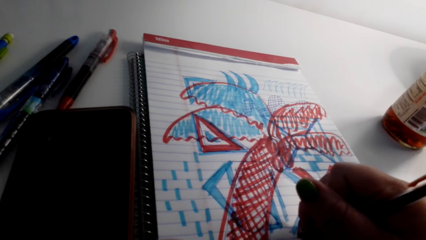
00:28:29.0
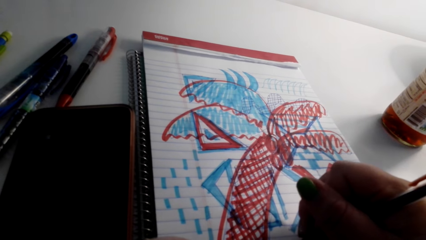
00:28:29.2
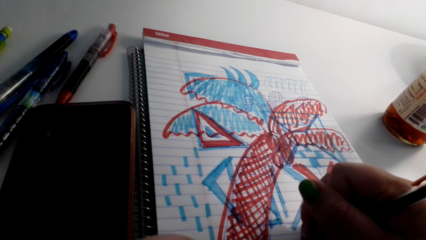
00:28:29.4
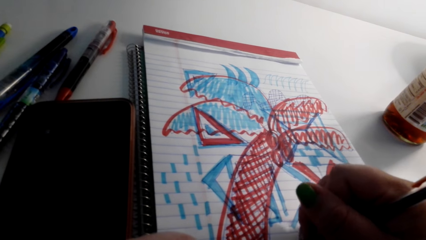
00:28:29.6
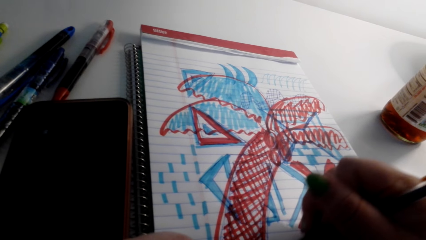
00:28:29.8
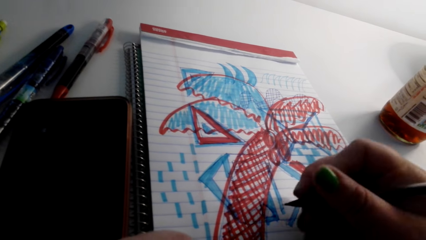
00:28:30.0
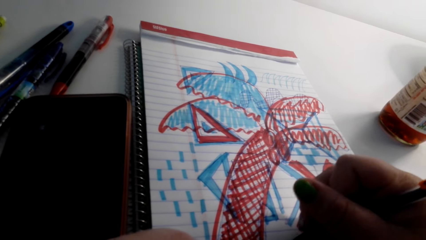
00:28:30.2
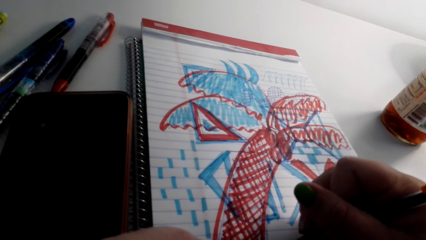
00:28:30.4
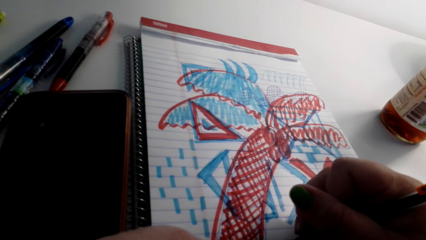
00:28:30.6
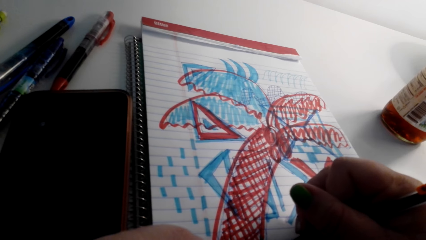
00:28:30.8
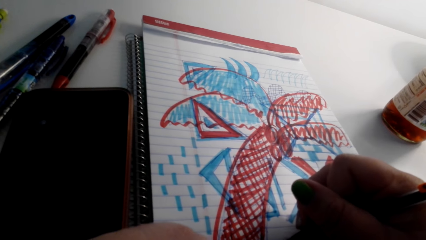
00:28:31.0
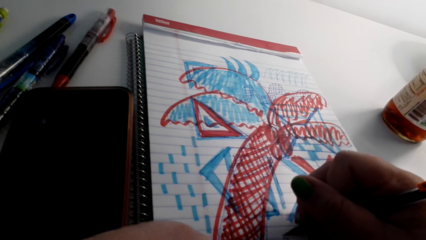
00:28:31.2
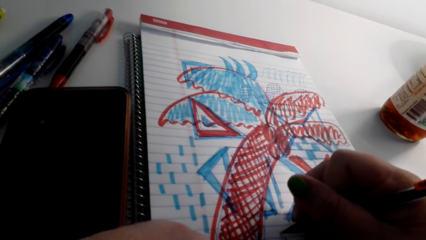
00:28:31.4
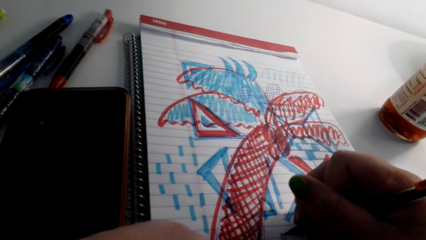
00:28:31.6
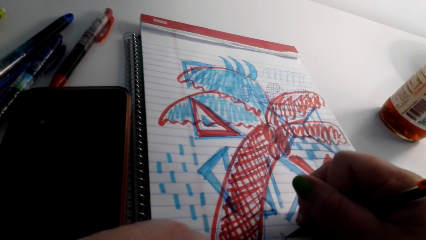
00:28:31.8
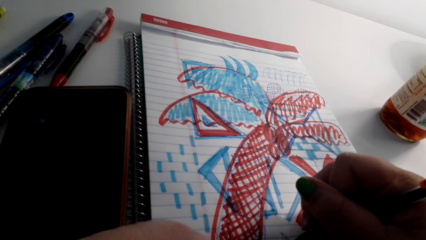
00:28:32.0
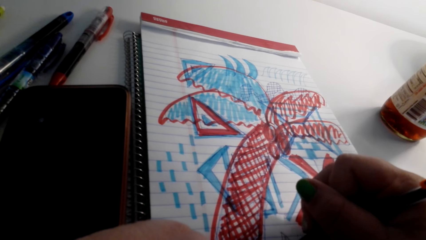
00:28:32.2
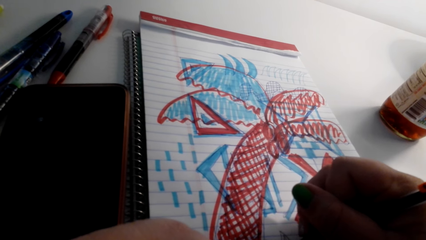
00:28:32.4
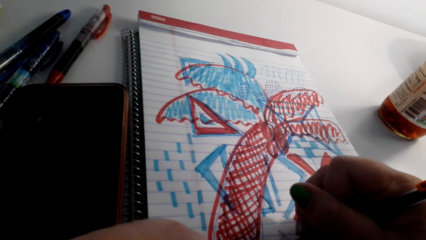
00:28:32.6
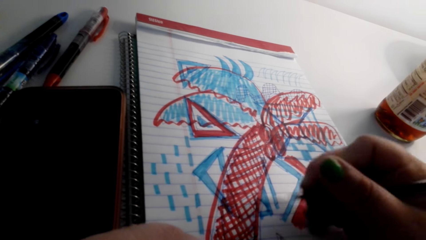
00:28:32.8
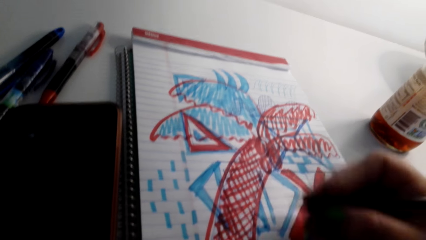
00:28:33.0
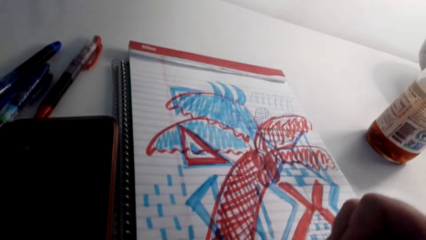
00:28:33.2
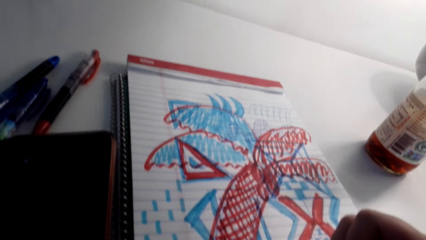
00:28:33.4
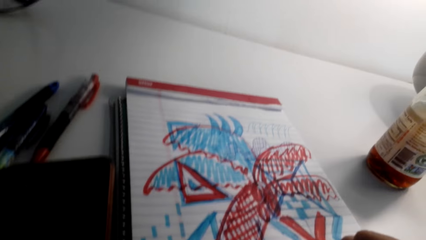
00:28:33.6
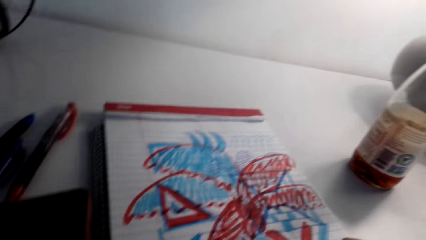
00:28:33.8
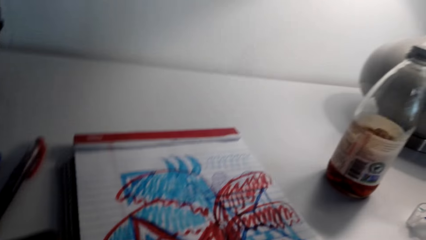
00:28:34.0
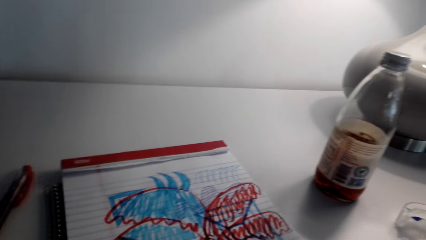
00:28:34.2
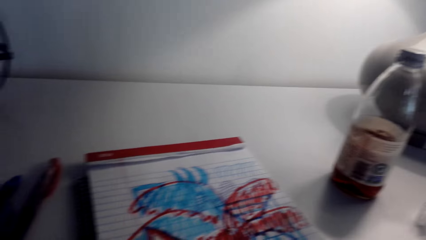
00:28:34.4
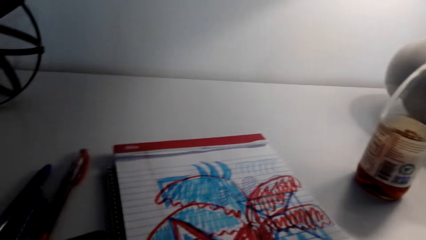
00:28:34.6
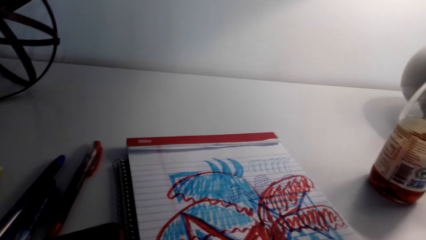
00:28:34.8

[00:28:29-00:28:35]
The camera wearer converses with someone. They color the sketch with a color pen.

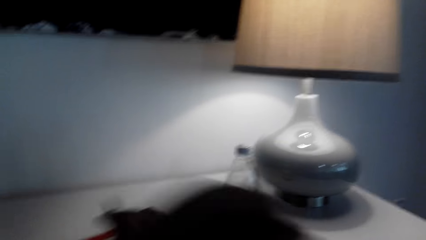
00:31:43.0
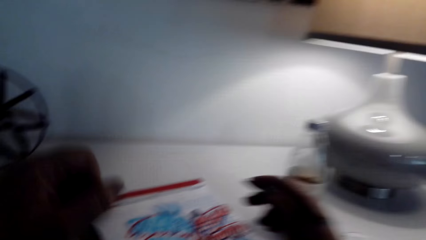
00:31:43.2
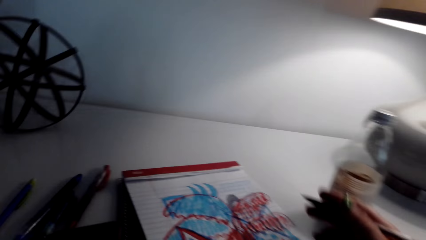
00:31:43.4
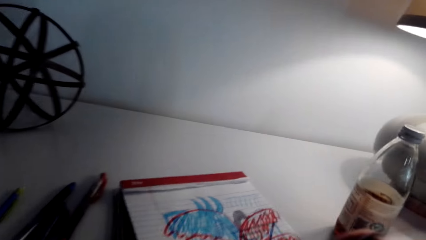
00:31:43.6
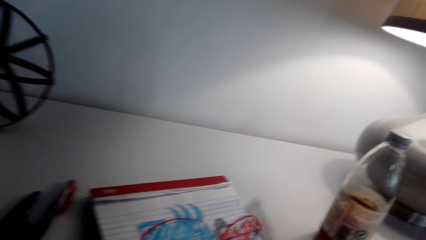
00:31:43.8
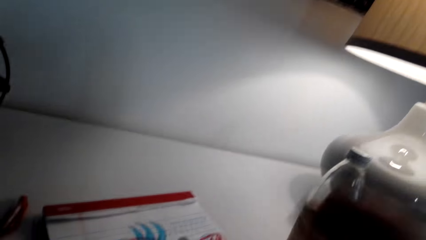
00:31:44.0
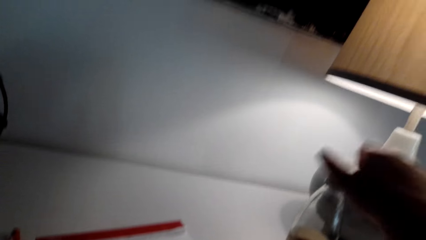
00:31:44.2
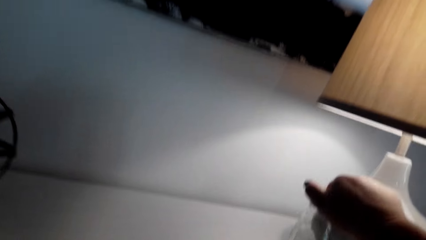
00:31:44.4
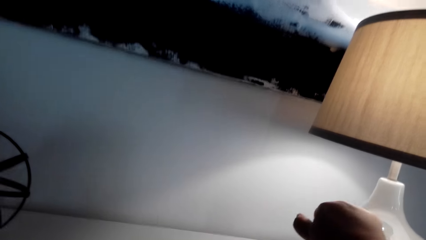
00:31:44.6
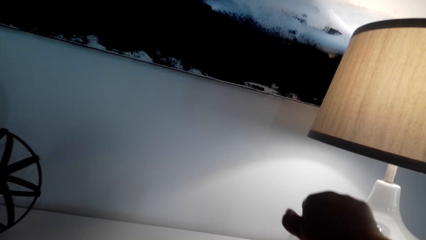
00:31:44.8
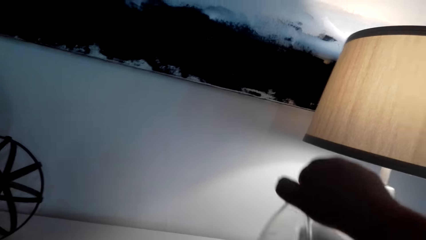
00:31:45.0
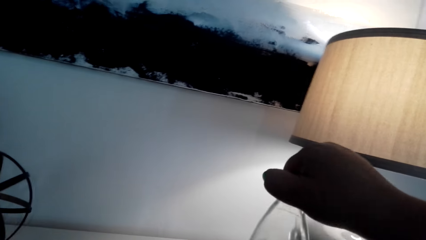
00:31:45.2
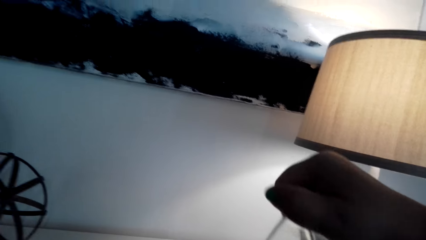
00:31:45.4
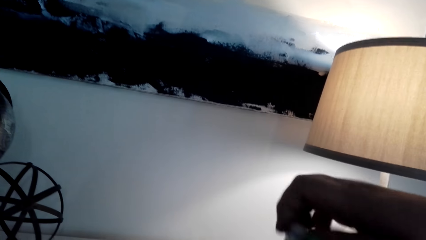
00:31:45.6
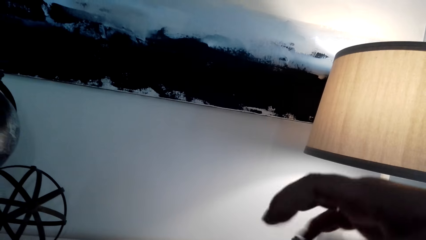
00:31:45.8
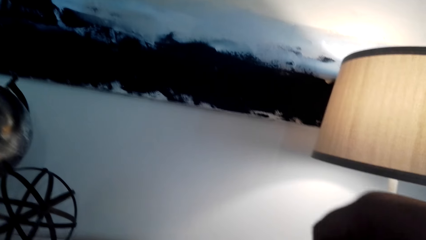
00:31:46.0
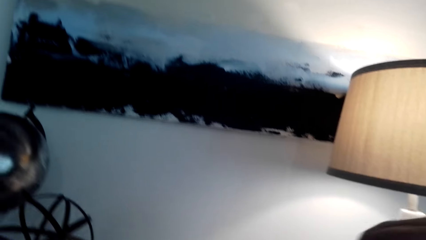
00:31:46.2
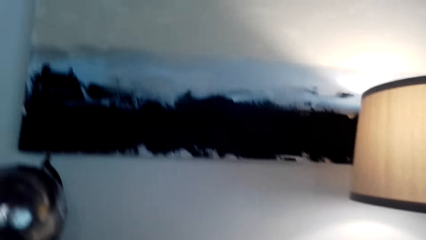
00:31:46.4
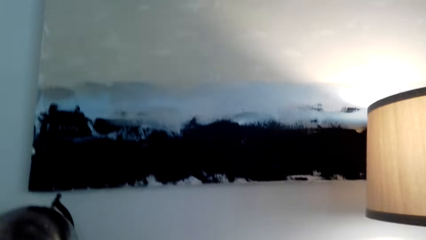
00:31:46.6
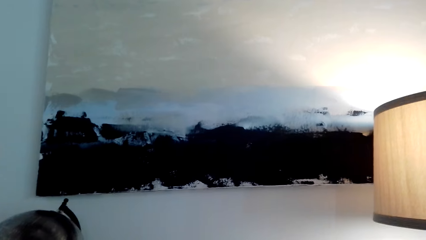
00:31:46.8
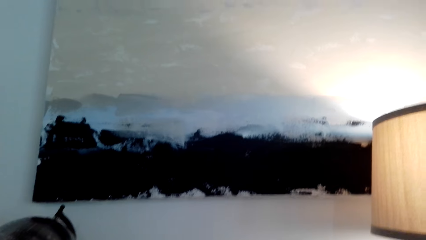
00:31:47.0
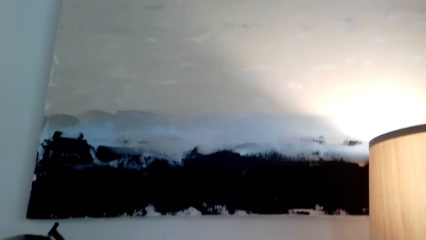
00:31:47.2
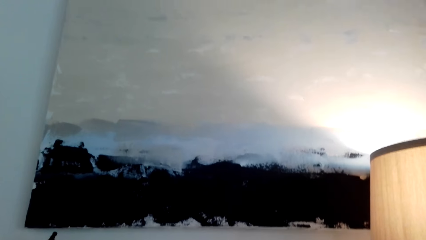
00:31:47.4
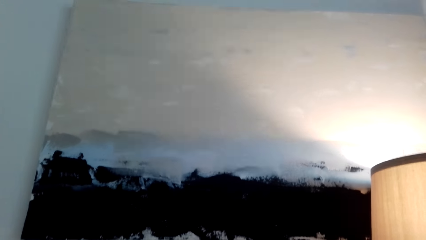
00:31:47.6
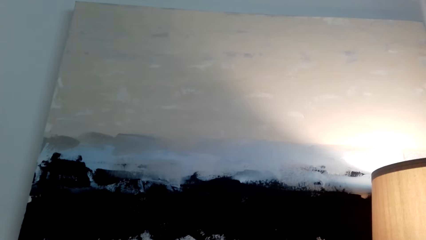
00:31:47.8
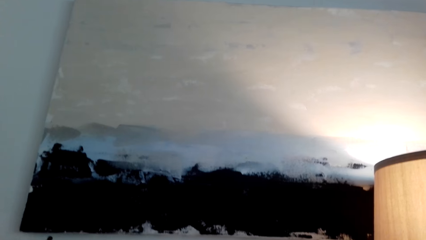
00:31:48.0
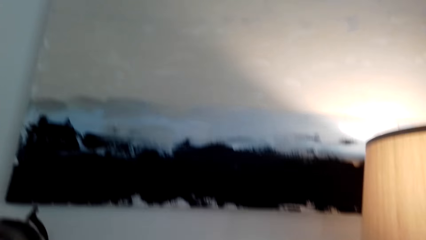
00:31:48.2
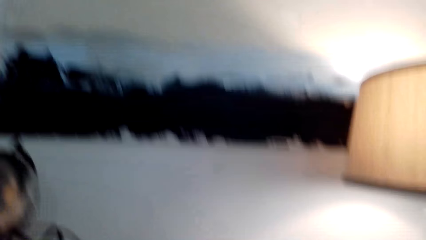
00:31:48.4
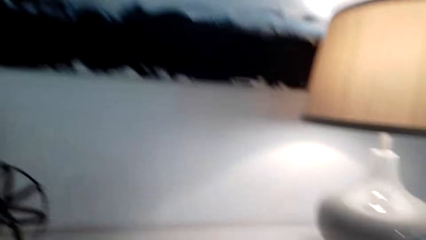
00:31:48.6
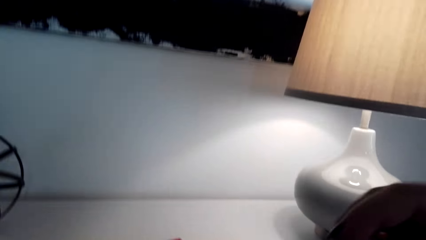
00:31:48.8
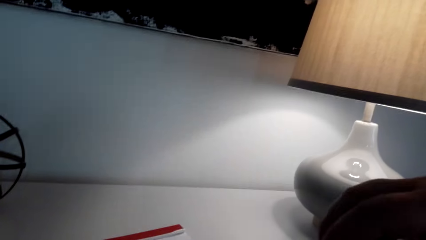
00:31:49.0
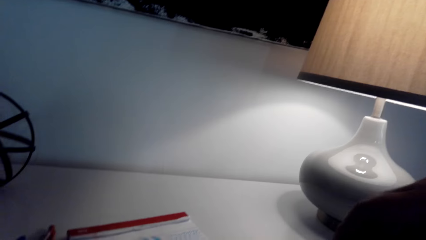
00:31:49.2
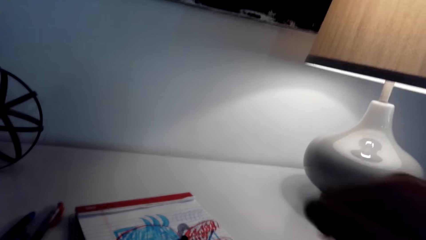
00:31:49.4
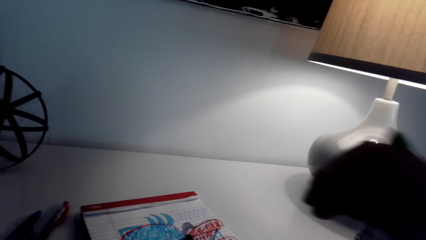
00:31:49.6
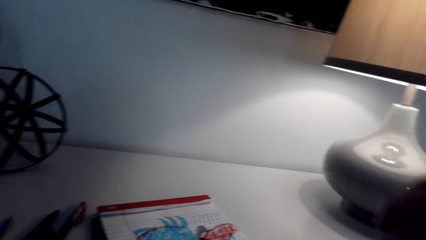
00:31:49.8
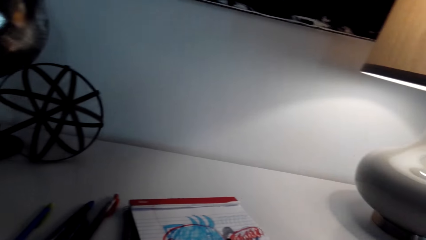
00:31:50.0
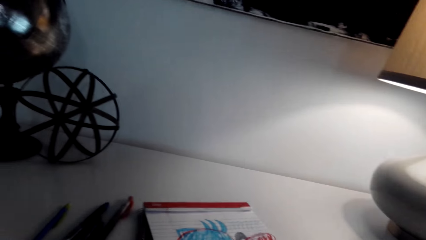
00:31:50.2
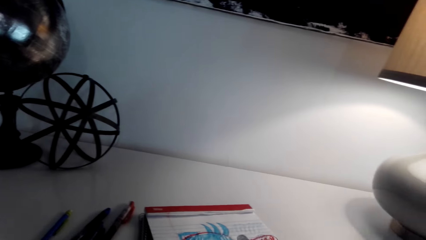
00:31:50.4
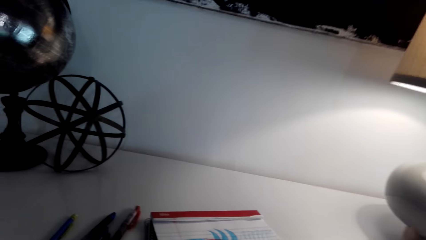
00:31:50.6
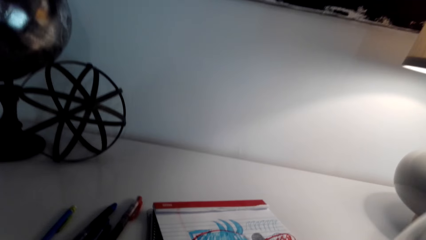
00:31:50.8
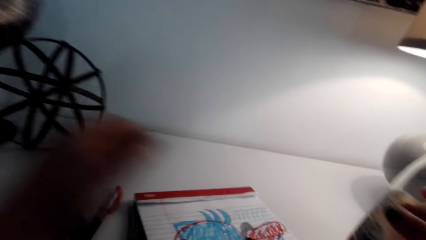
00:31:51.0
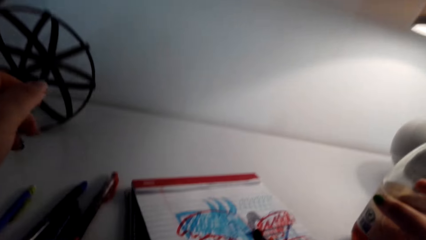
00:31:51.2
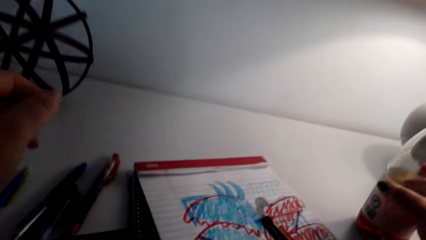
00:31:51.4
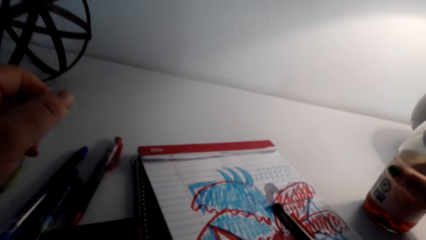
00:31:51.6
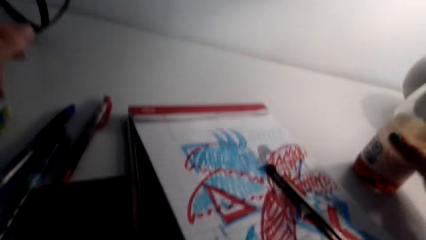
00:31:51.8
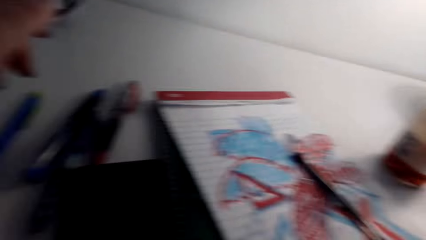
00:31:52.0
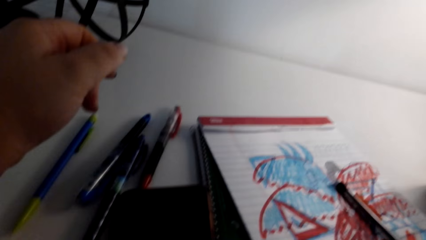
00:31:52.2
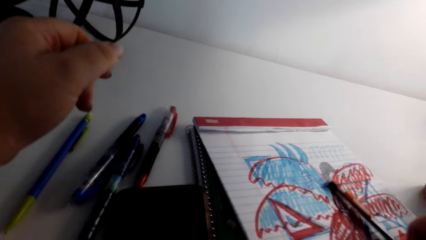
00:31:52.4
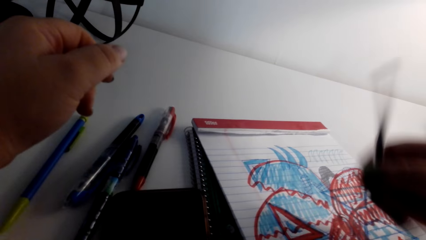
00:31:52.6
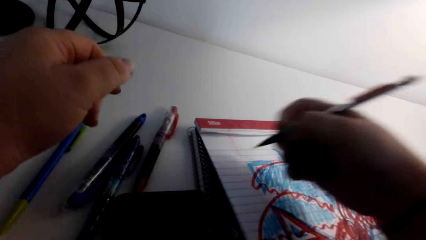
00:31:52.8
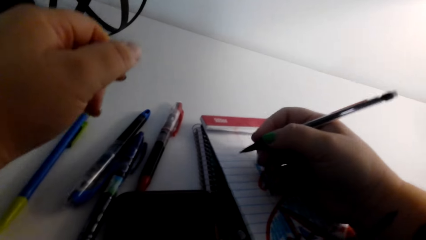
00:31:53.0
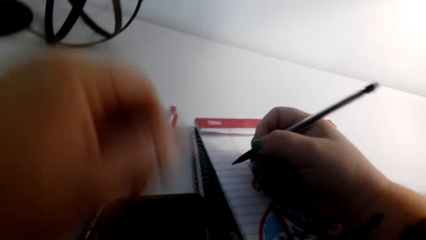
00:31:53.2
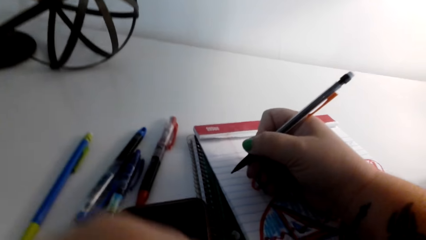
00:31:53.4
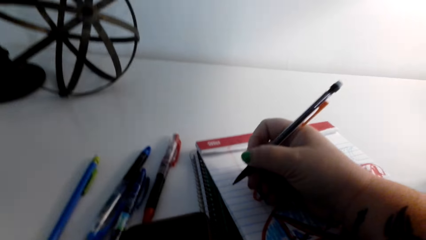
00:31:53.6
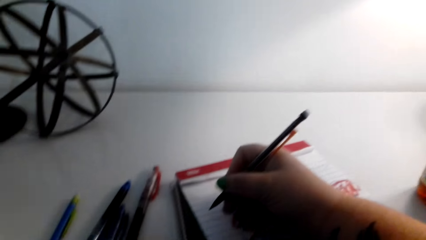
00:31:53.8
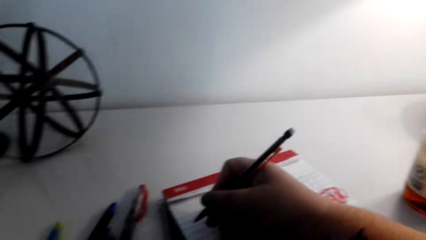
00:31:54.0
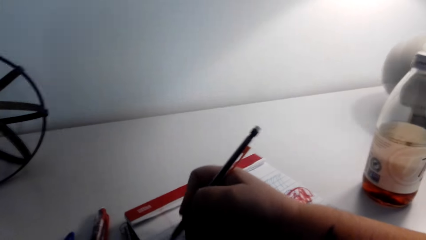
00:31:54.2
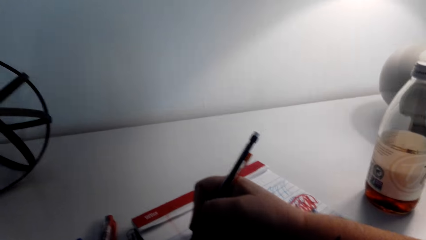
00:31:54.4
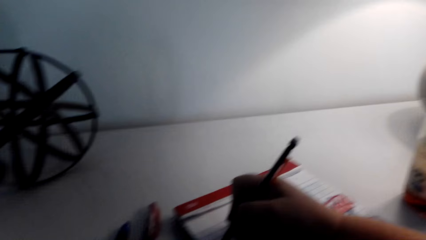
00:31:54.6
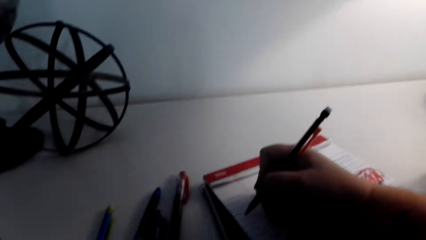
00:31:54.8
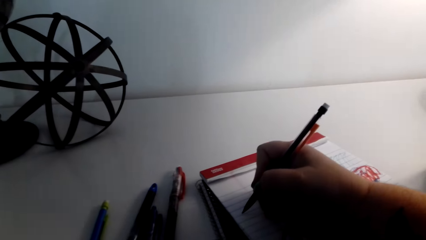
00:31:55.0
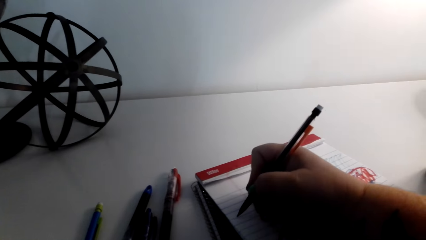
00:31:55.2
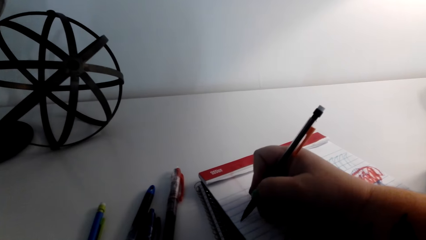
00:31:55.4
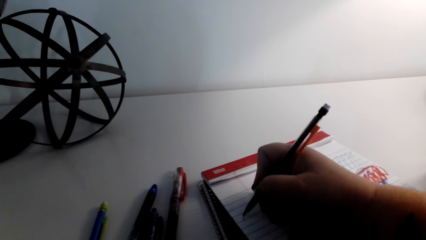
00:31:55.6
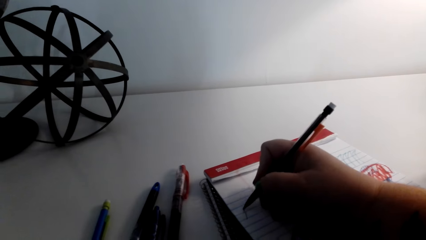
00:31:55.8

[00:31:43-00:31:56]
The camera wearer takes a bottle. They drink the juice. They open the bottle. They close the bottle. They pick the color pen from the sketch. They draw the art on the book.
